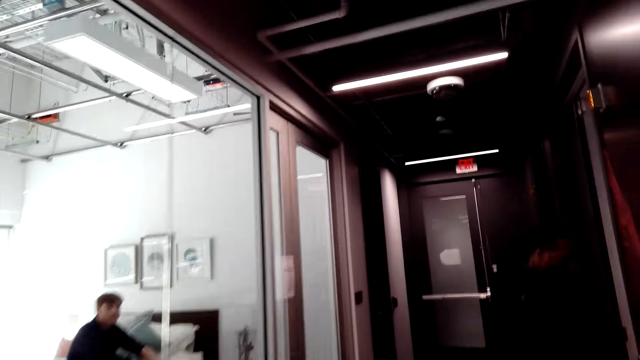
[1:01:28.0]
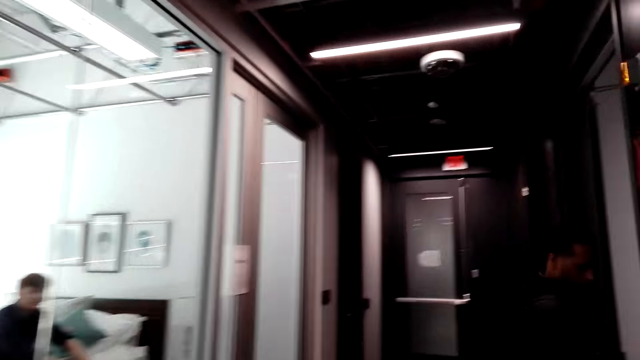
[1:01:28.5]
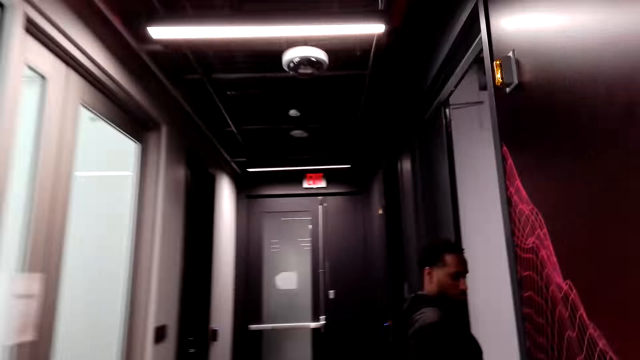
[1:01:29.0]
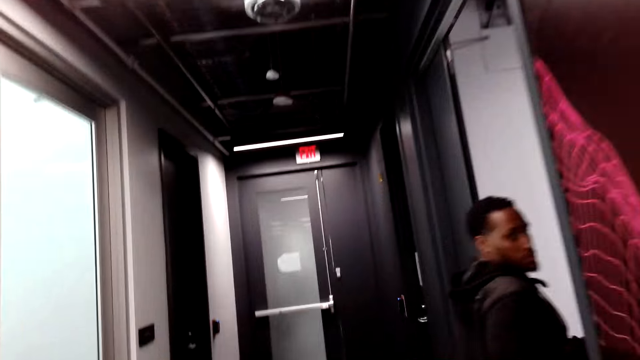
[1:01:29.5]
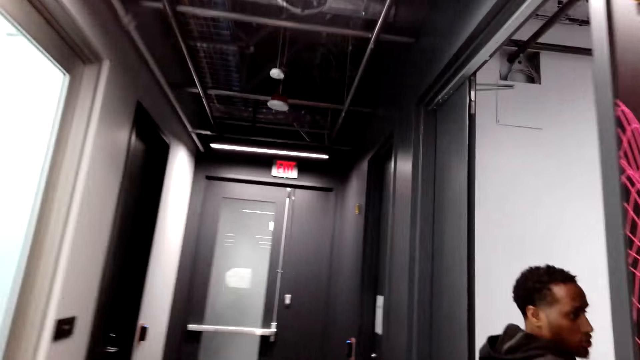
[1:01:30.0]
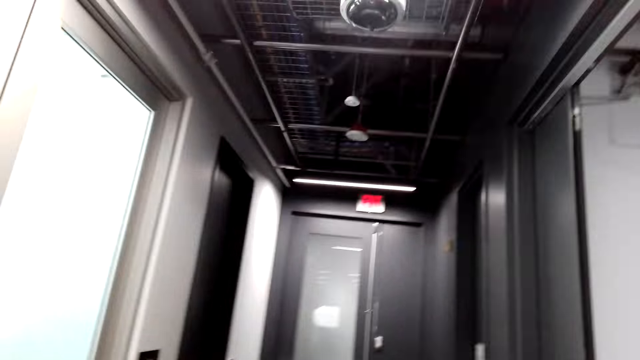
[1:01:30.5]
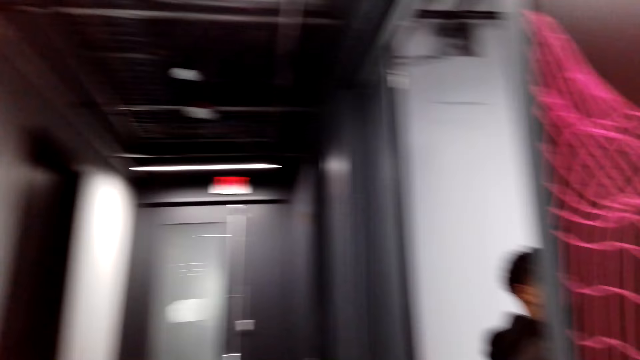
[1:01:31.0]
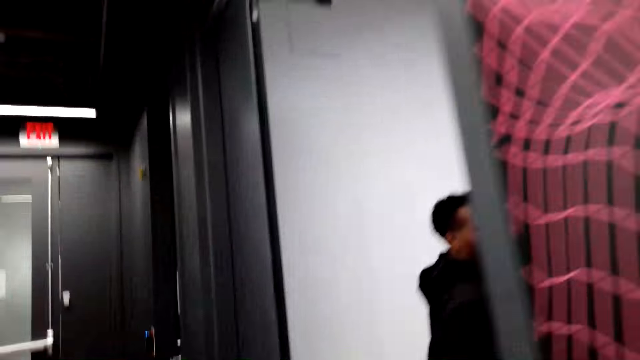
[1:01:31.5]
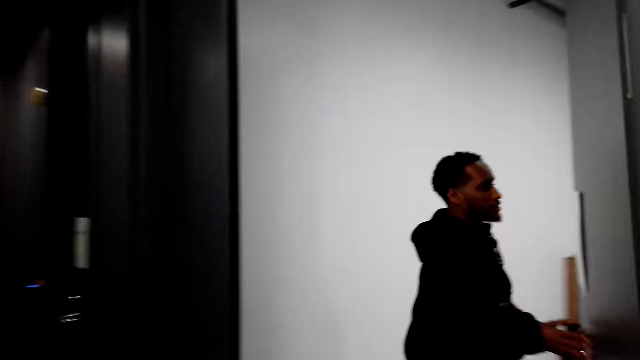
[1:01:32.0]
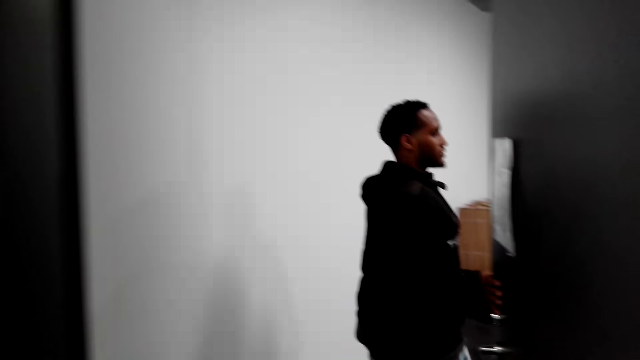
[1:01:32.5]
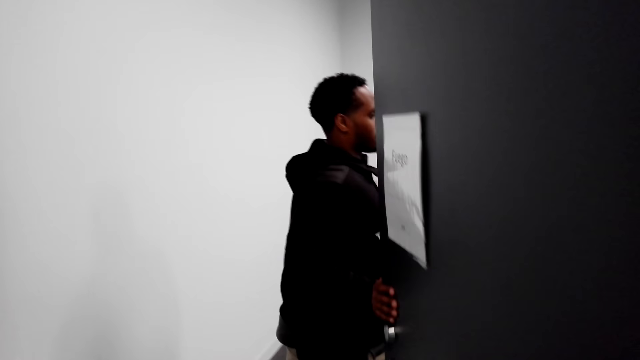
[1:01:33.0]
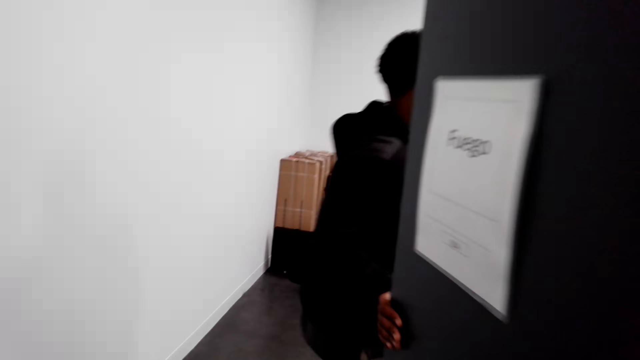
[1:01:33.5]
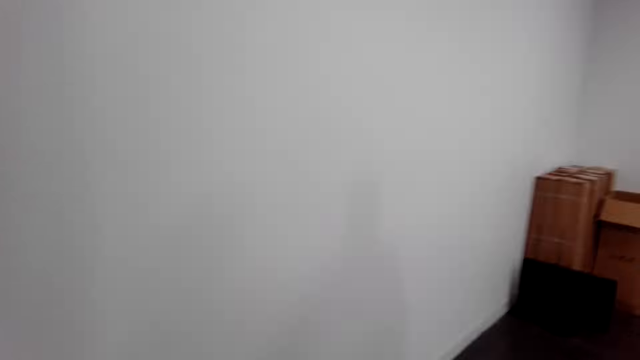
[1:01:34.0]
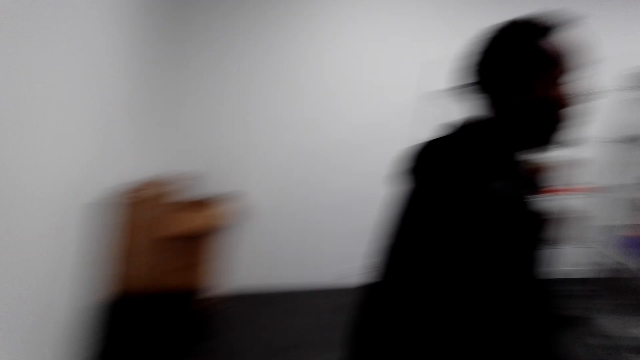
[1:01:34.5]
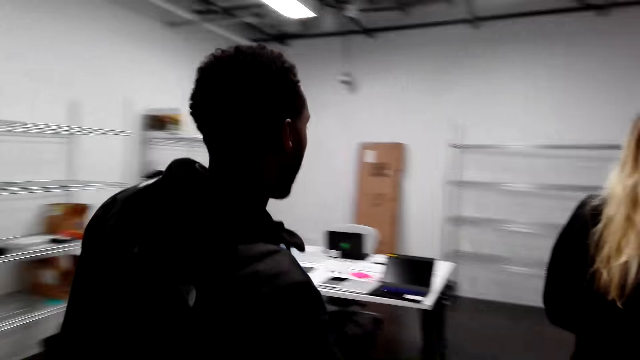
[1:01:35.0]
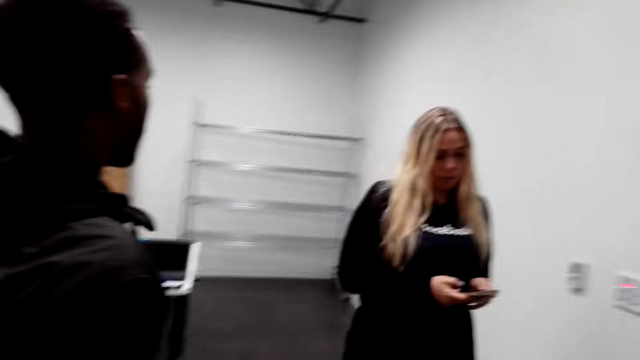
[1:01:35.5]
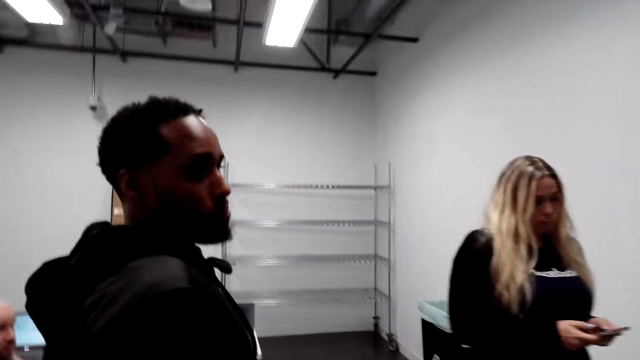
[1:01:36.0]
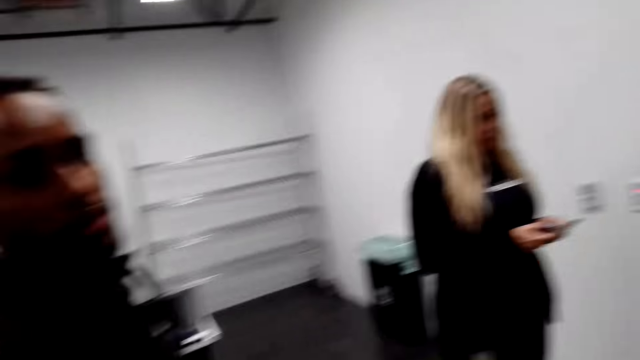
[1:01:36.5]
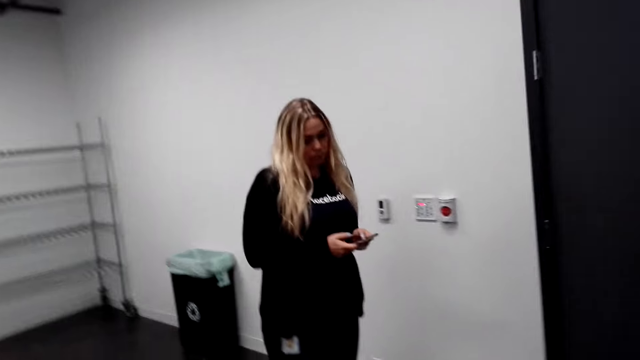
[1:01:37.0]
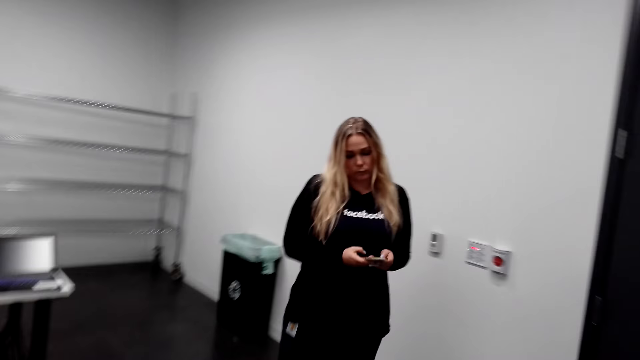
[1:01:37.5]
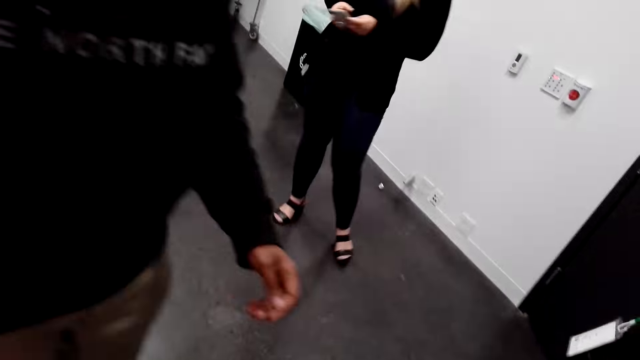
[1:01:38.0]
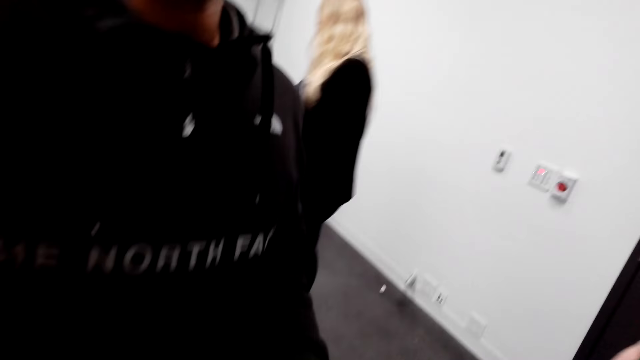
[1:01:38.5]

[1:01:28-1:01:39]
A man sits down in a restaurant. The man walks in the restaurant and opens the door. A woman scrolls the phone.

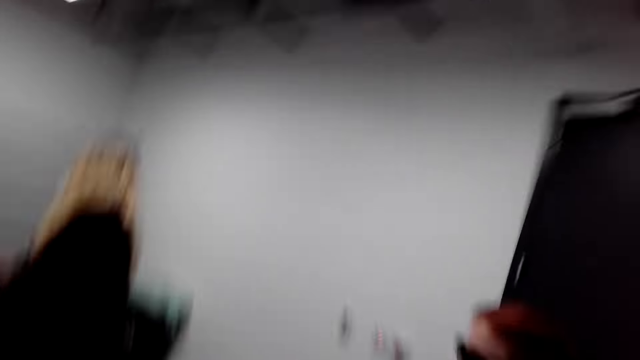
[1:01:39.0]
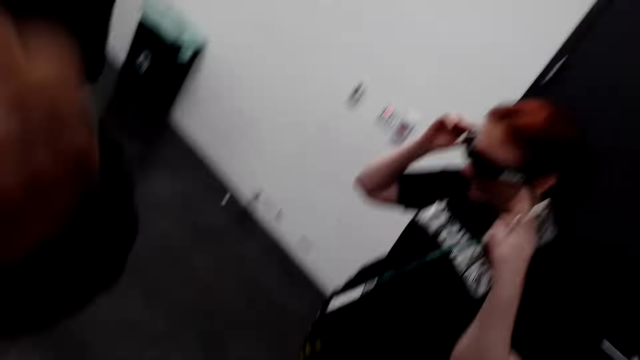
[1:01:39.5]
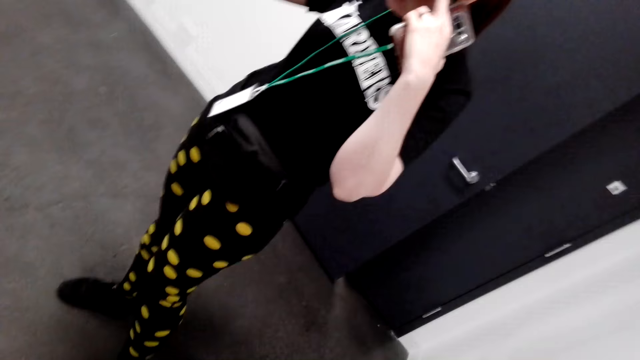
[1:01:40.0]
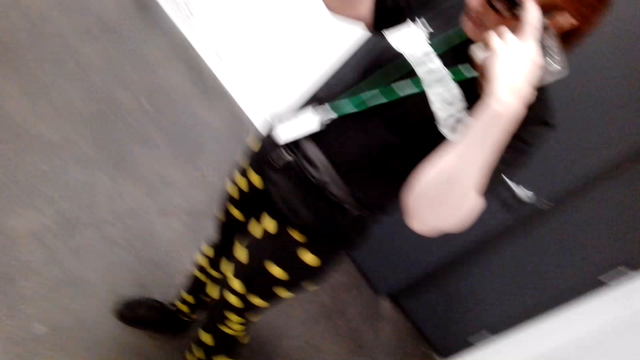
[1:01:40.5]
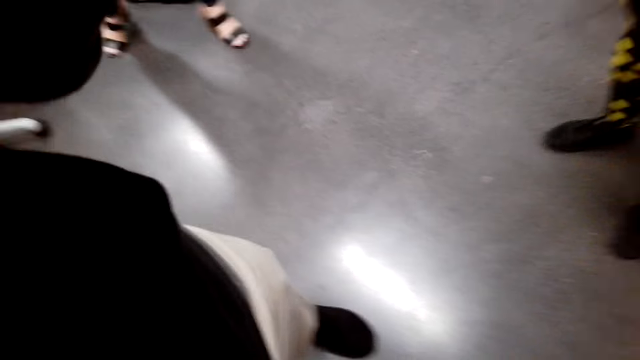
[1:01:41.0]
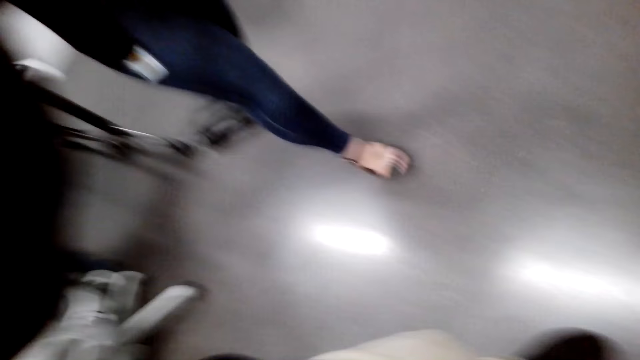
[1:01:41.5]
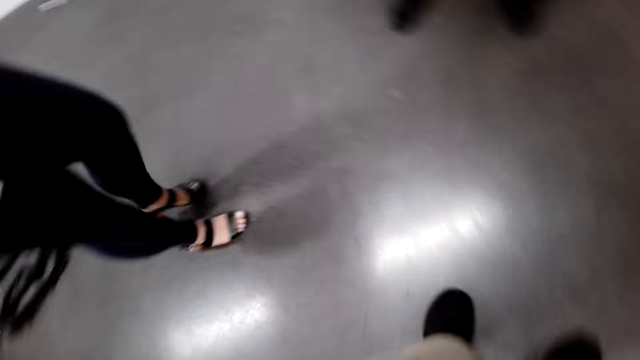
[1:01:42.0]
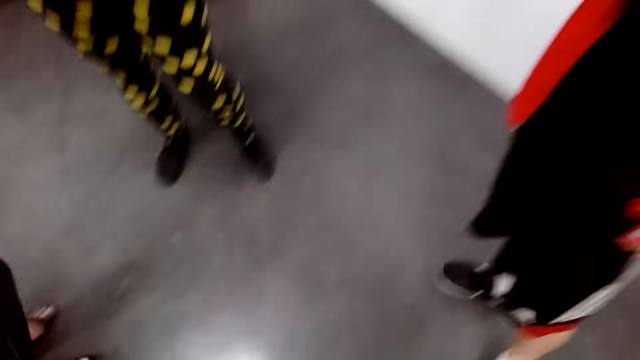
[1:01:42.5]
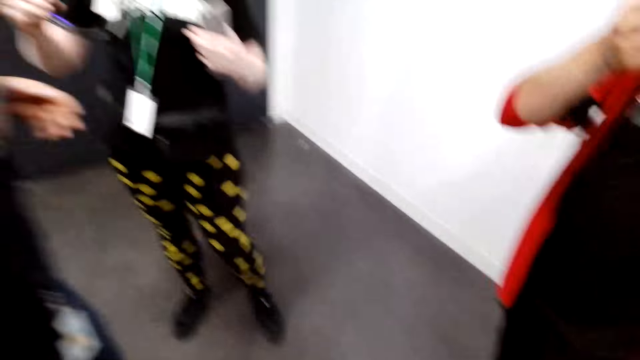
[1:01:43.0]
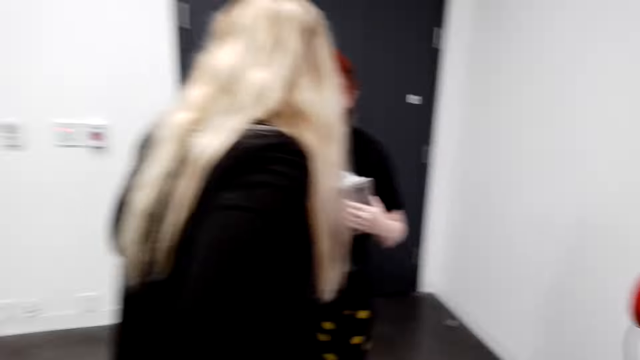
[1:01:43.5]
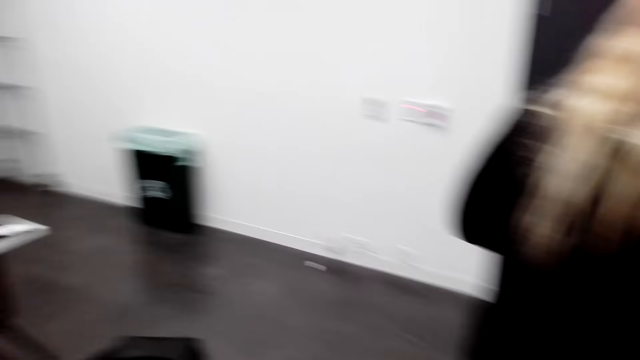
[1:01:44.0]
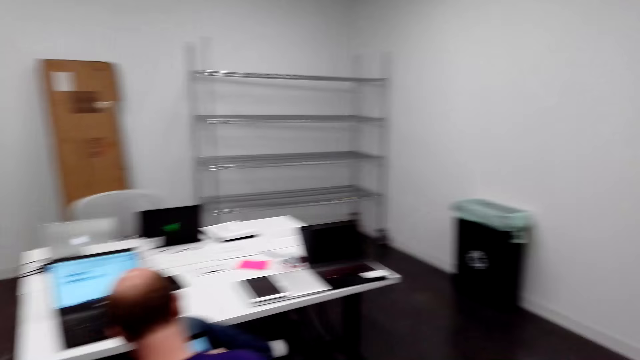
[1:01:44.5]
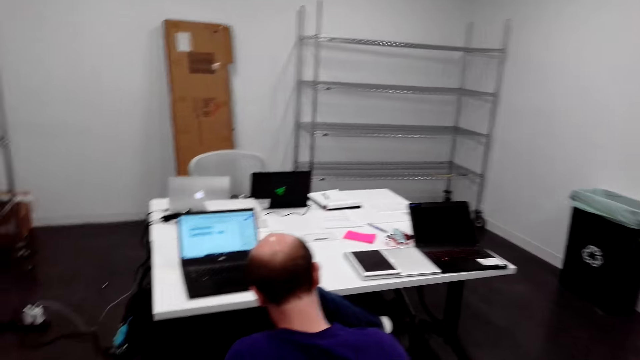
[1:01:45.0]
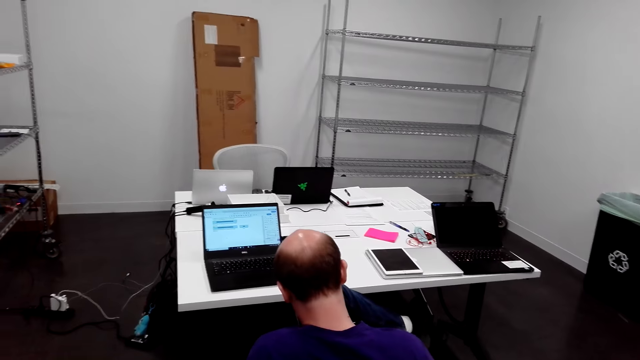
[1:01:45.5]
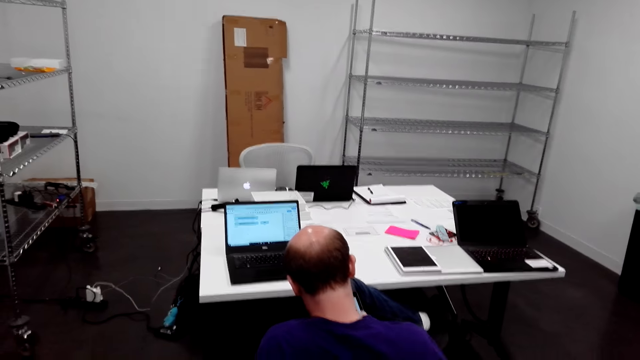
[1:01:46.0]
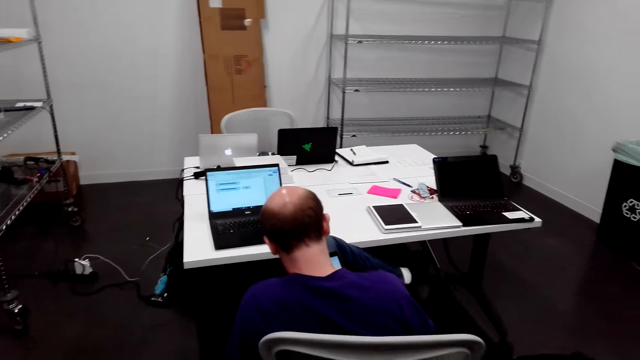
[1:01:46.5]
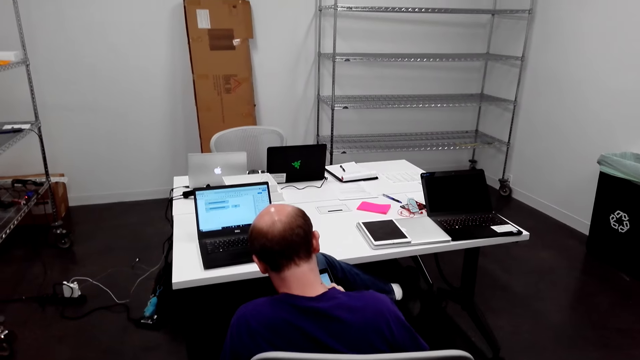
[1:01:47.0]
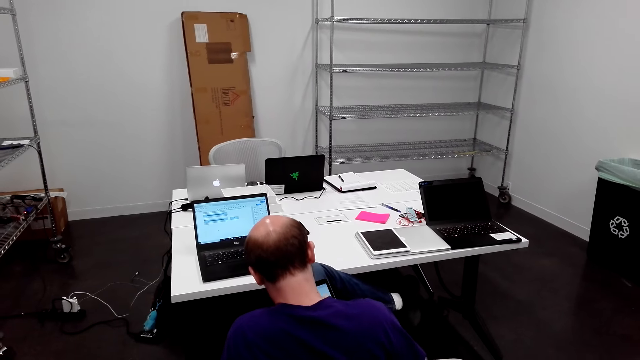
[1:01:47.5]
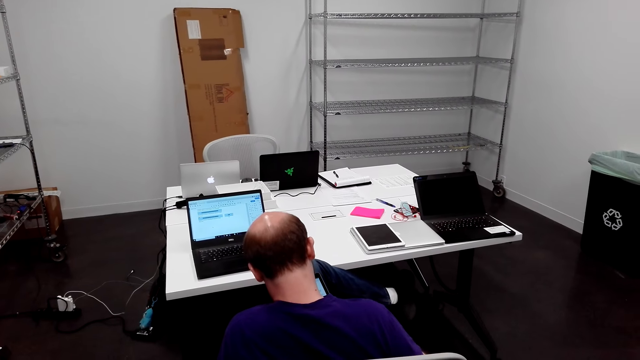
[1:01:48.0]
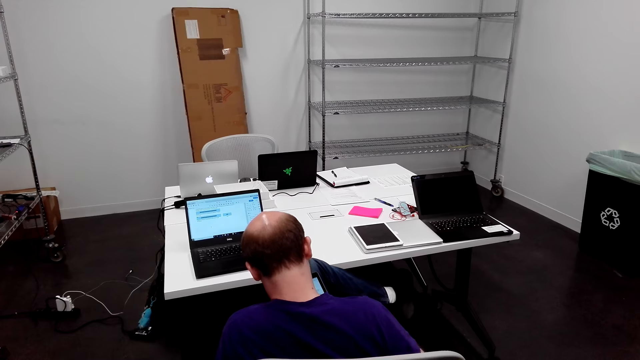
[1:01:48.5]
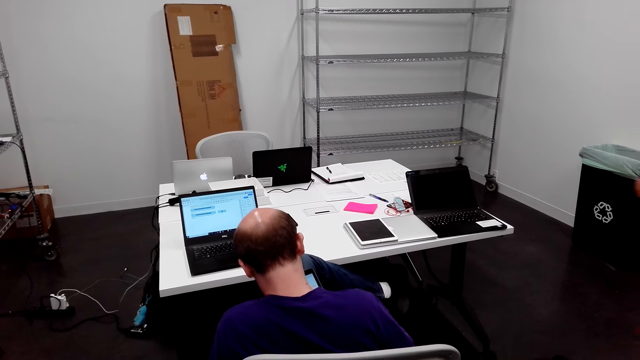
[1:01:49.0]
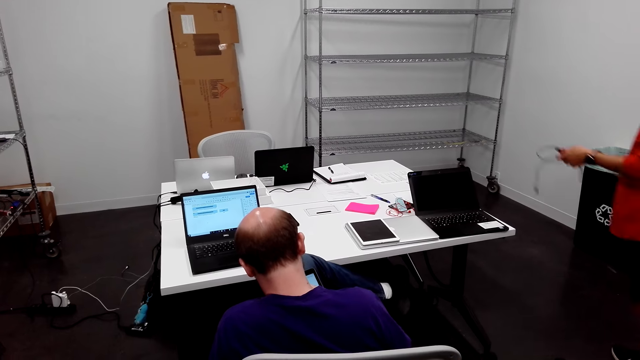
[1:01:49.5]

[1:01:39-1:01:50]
A woman holds the camera. A man duologues with a lady. The camera wearer looks at the floor. They look around the room. The lady duologues with another lady. Another man does something. The camera wearer looks at the laptop.
